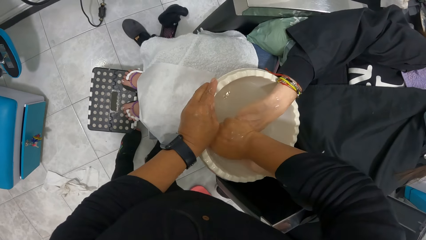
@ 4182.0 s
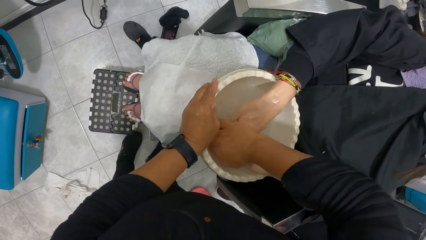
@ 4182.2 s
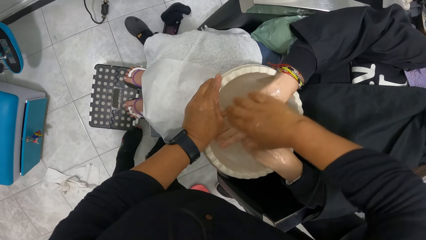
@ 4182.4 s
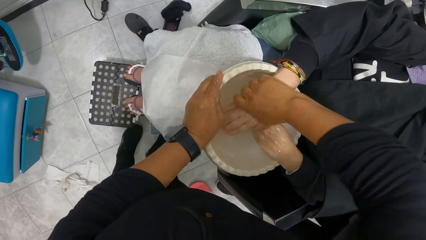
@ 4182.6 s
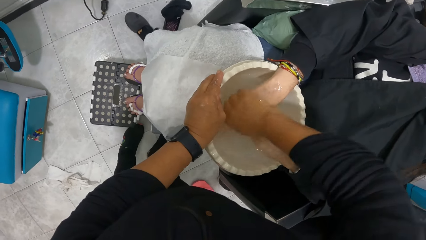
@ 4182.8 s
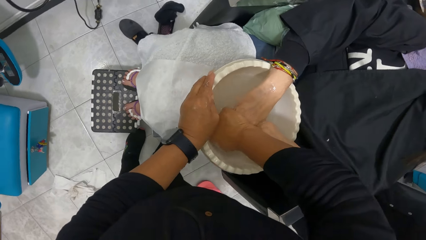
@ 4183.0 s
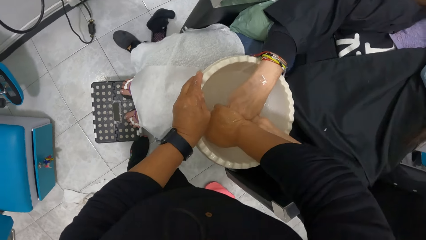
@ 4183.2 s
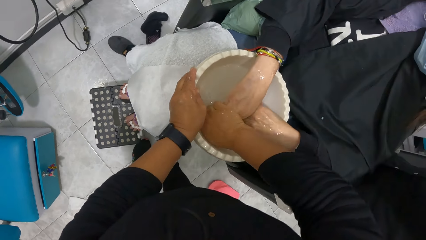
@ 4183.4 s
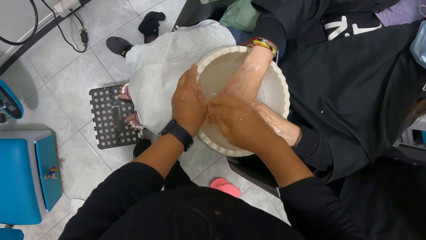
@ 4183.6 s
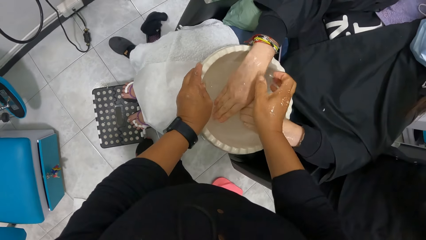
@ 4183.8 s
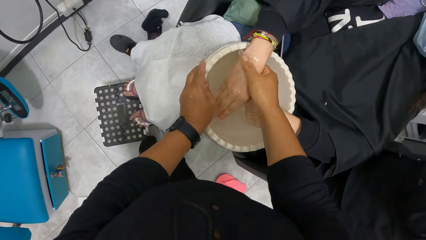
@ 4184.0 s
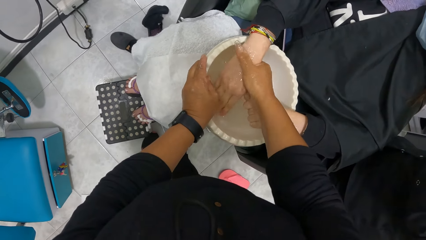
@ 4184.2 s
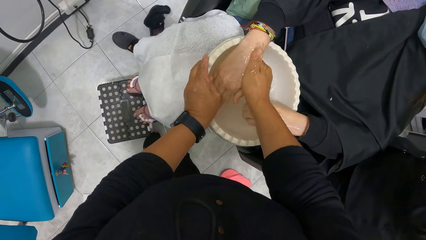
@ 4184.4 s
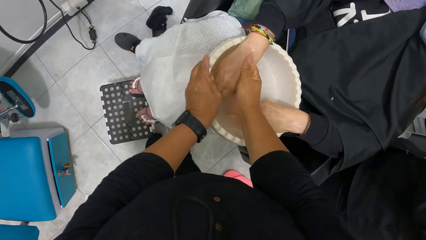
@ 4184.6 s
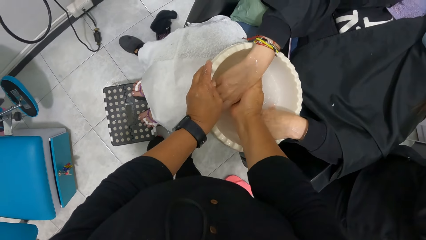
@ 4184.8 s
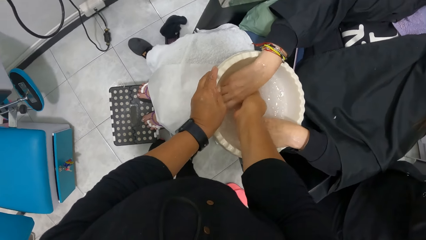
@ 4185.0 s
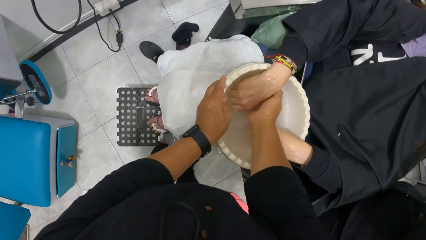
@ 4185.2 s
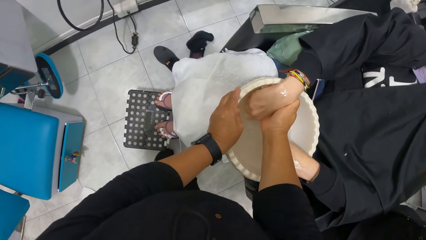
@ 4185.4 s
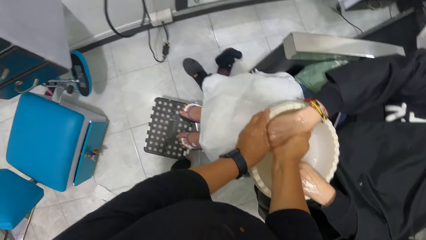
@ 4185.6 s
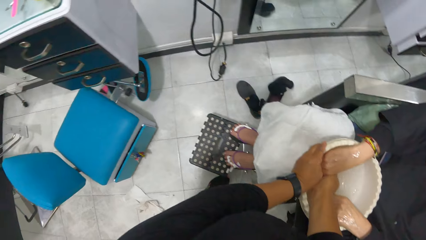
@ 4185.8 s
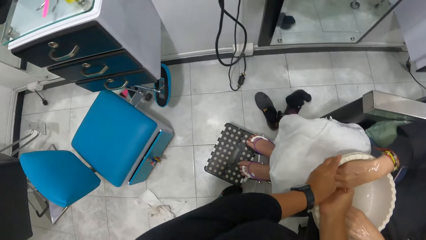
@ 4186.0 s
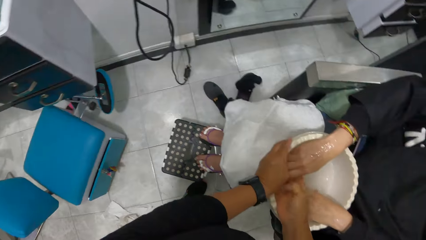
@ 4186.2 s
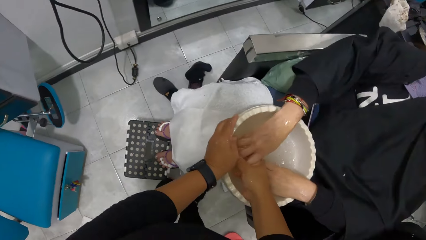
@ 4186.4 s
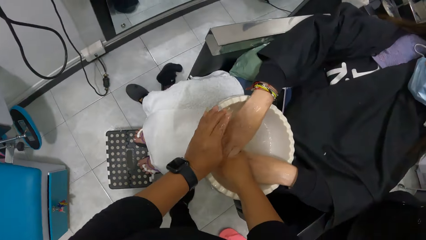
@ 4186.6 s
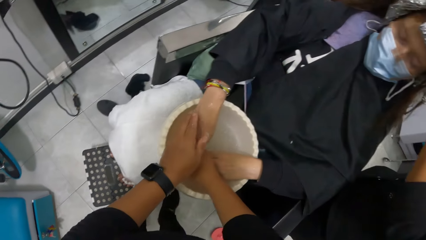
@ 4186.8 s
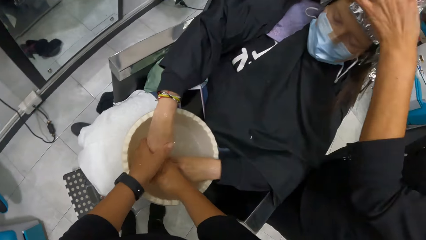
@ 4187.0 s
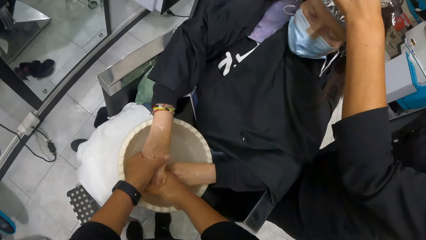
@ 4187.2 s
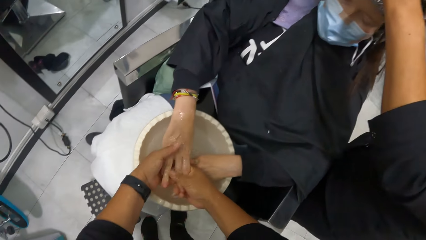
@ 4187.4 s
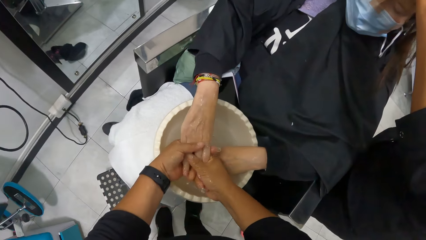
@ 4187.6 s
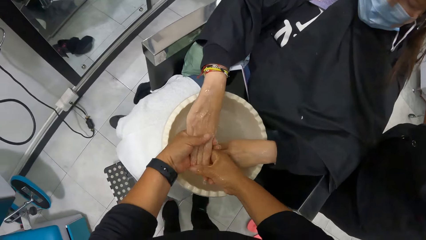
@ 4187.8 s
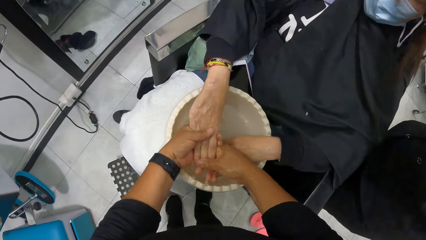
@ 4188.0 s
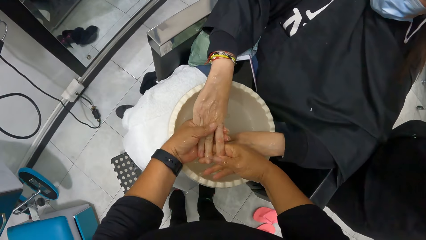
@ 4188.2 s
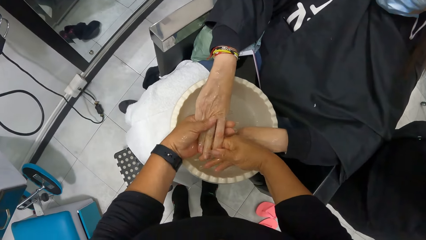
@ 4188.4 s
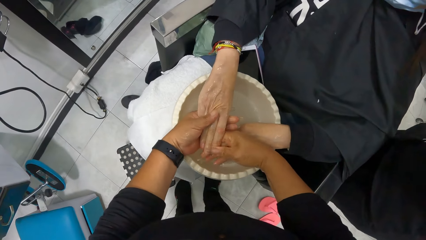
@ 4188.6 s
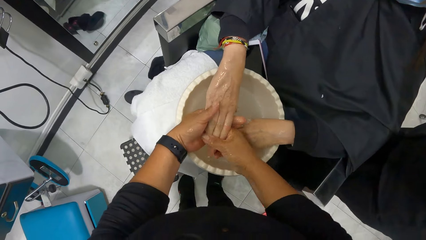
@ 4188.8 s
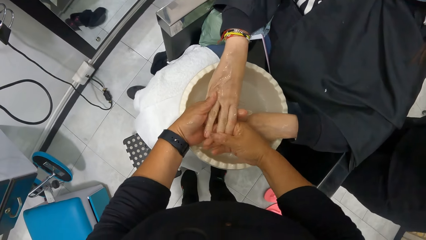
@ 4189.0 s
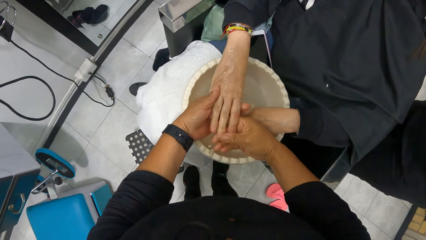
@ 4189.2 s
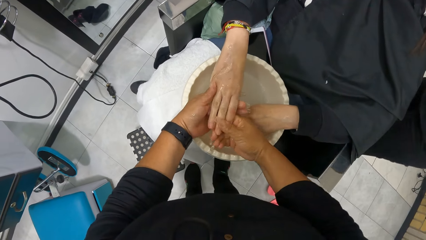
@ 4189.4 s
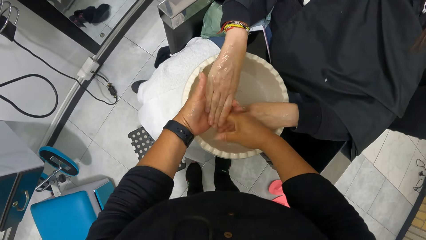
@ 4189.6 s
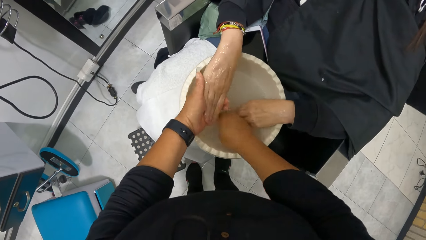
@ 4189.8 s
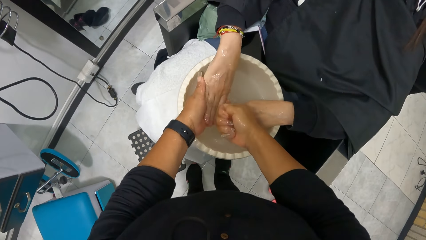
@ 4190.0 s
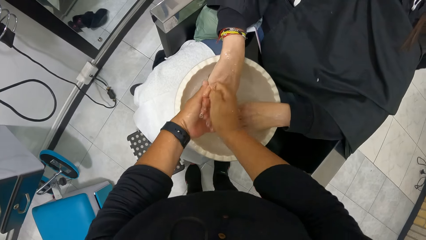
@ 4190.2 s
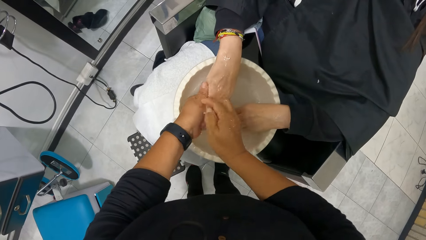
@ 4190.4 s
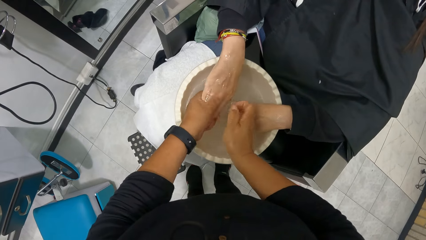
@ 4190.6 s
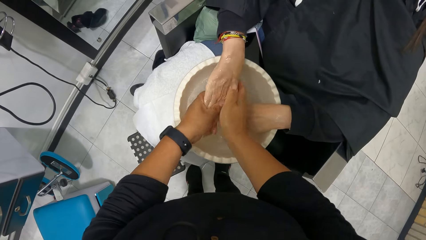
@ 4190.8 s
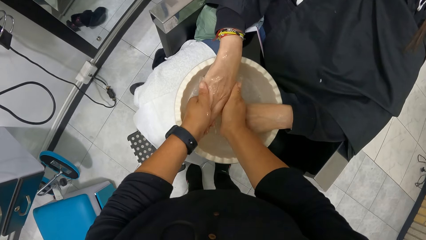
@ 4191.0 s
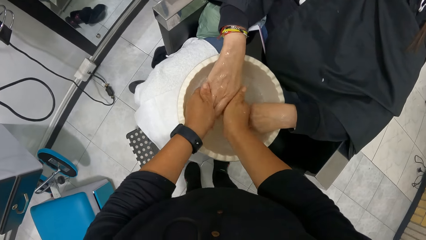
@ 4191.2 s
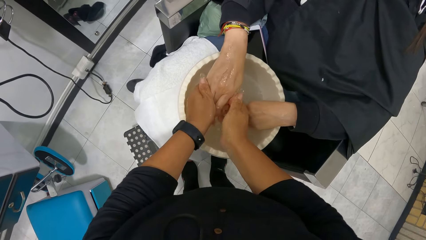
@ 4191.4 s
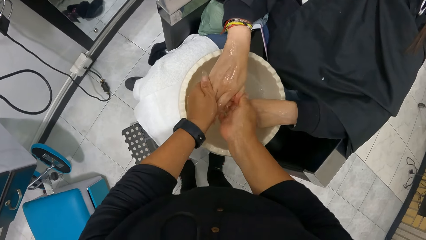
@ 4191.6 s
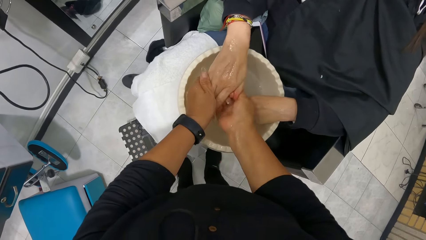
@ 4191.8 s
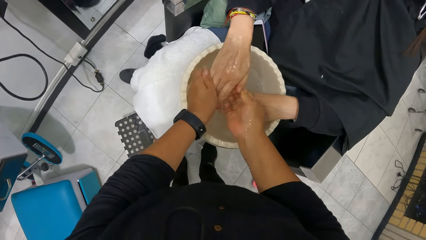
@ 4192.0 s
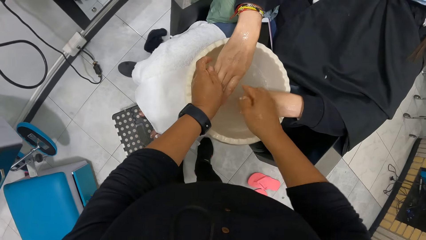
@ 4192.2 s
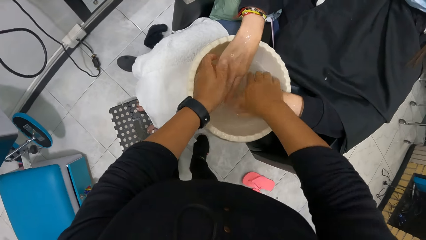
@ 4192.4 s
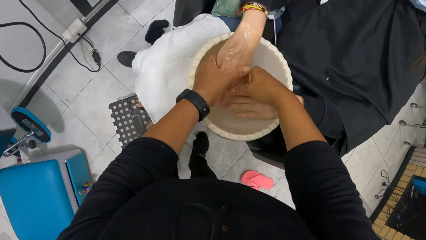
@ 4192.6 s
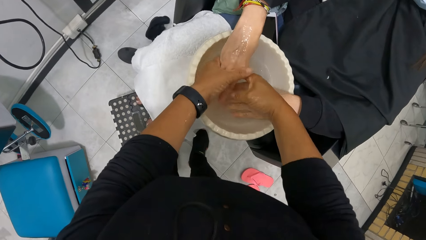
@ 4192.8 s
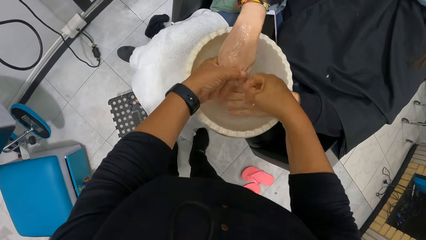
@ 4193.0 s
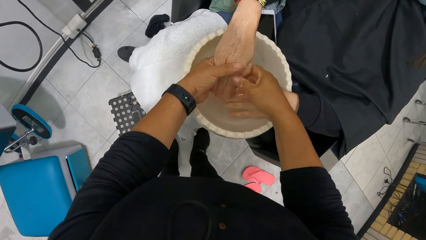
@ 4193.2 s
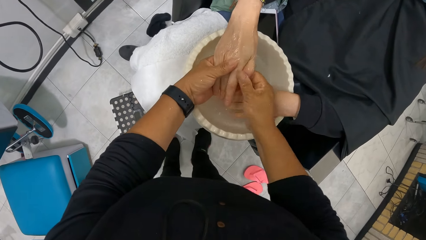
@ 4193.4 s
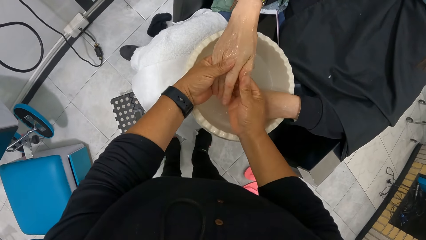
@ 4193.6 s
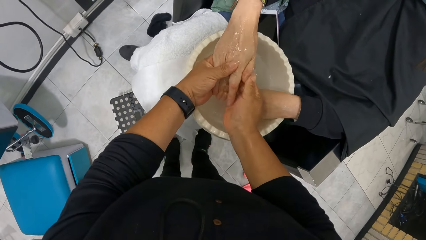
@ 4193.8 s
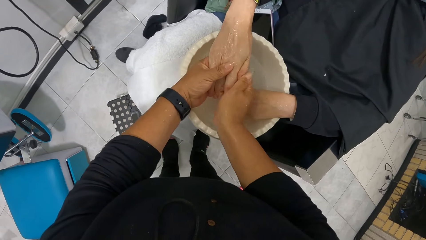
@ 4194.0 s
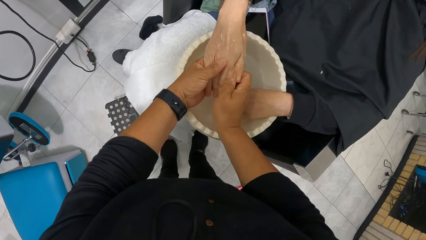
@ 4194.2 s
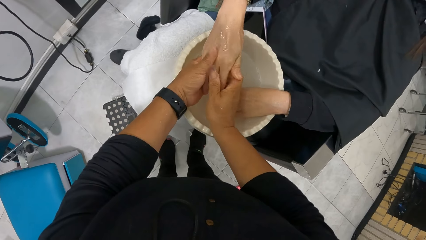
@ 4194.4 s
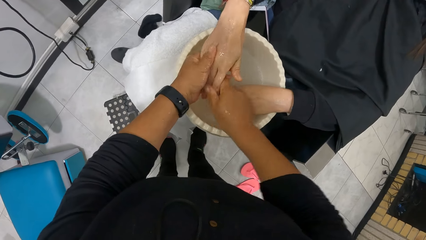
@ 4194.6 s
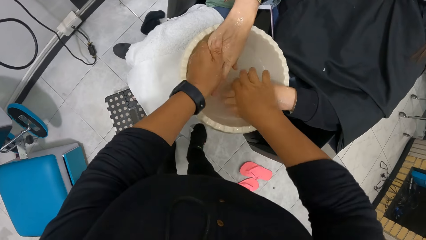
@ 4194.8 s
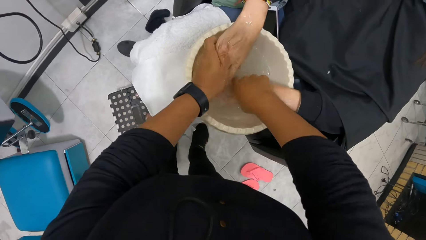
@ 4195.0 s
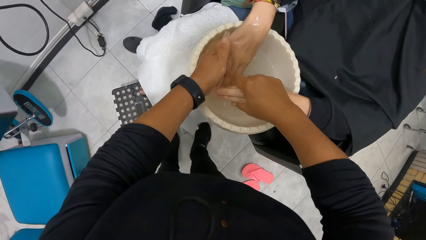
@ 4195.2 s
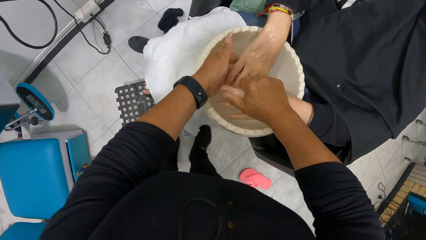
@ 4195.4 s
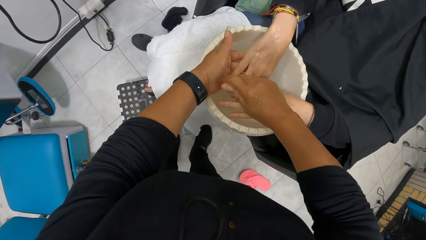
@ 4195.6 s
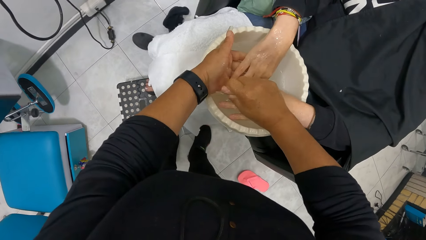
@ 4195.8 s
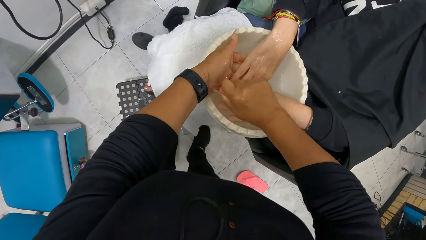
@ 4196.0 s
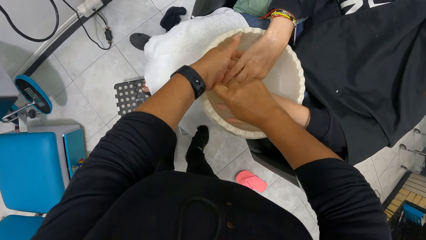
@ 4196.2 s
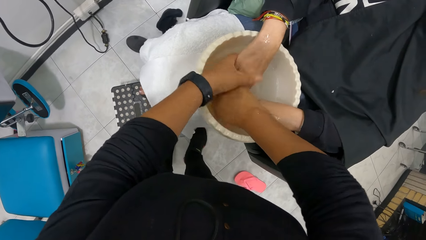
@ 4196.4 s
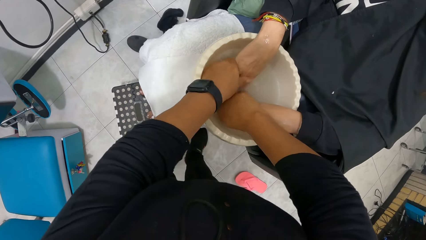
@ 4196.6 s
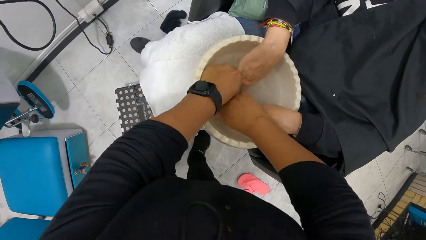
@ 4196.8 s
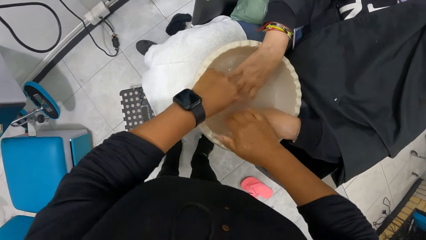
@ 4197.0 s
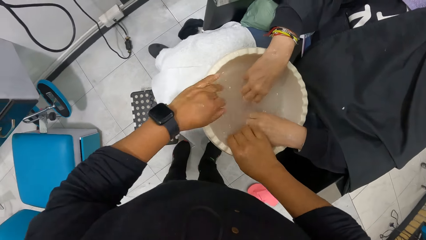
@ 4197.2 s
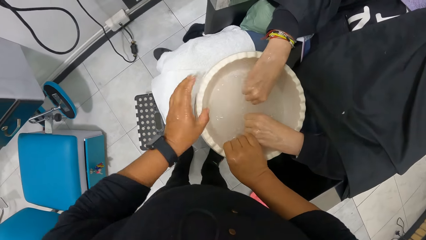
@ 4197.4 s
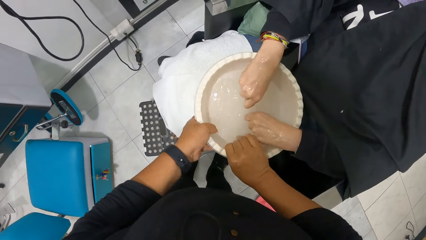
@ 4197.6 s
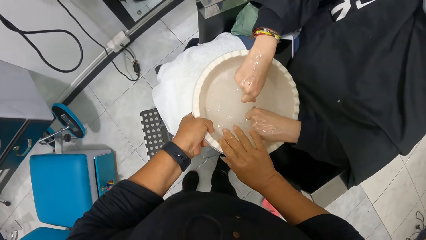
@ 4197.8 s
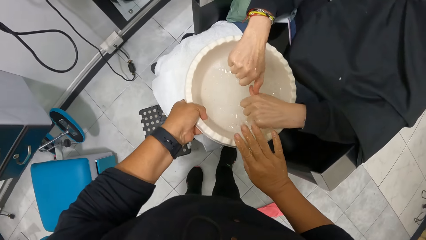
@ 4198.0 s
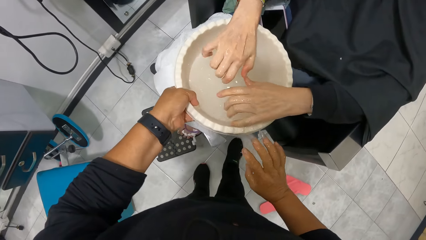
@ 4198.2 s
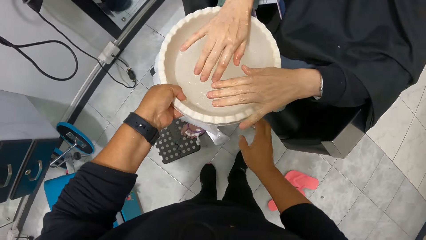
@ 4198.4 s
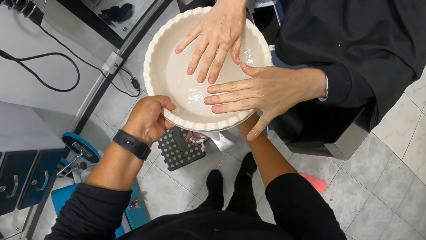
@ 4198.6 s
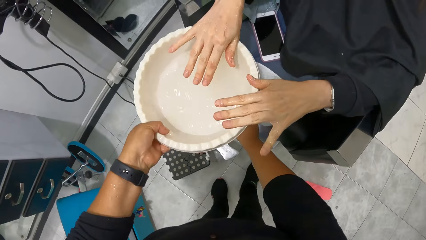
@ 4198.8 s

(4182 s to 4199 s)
The camera wearer rinses the woman's left hand in the bowl of water on the woman's lap with both hands. She lifts the bowl of water on the woman's lap with her left hand.
